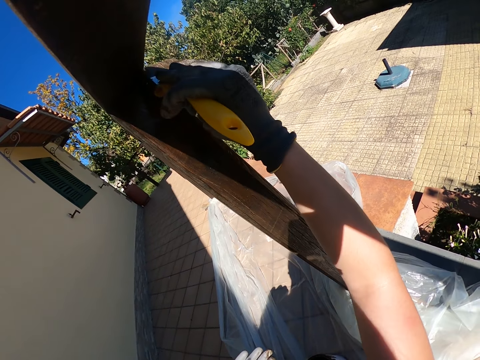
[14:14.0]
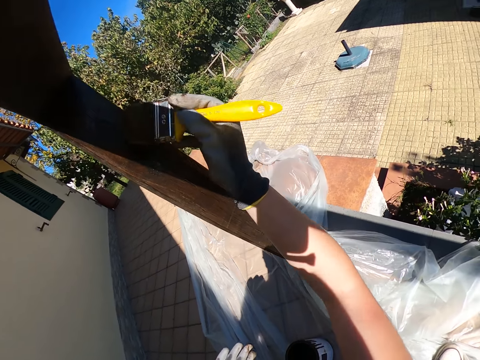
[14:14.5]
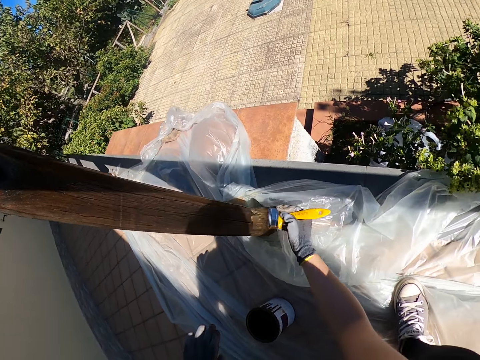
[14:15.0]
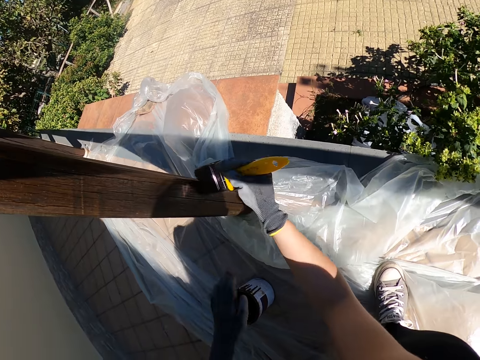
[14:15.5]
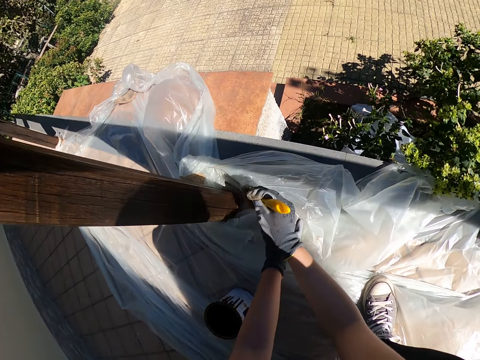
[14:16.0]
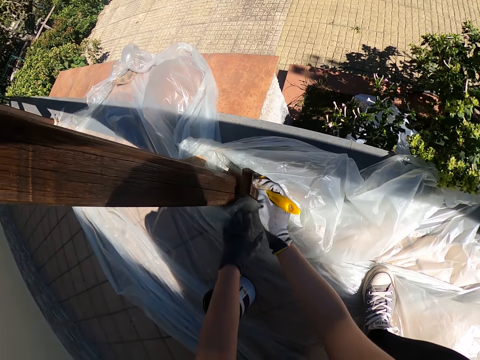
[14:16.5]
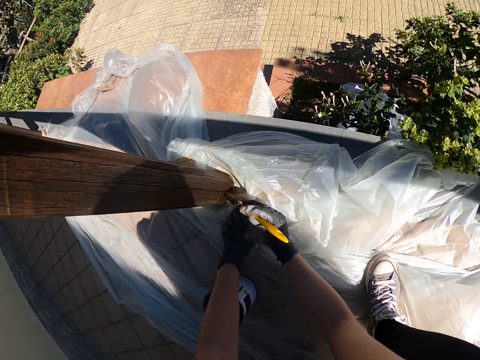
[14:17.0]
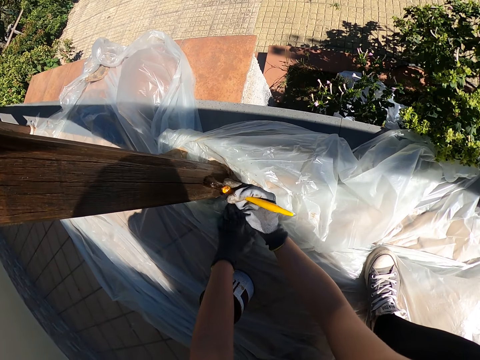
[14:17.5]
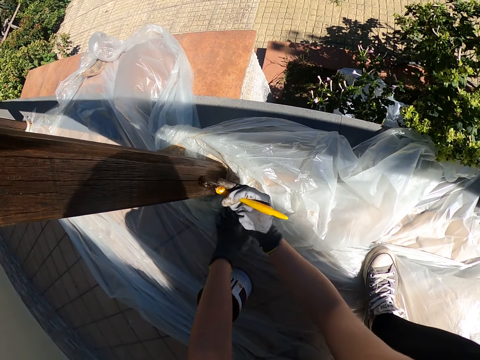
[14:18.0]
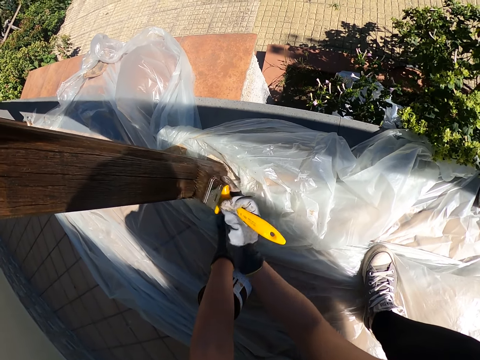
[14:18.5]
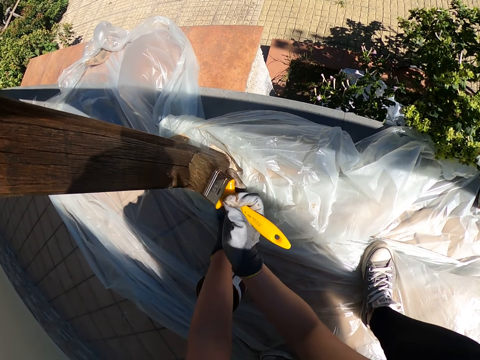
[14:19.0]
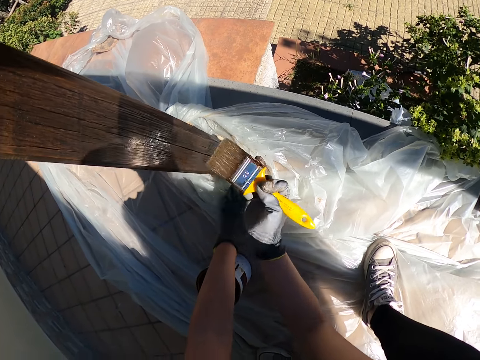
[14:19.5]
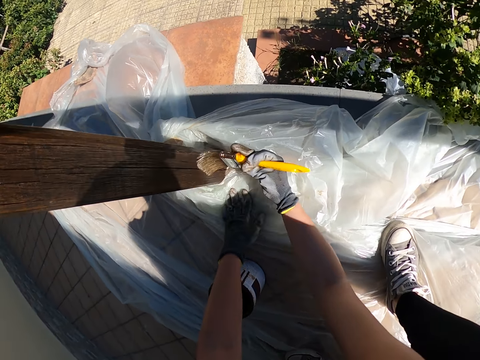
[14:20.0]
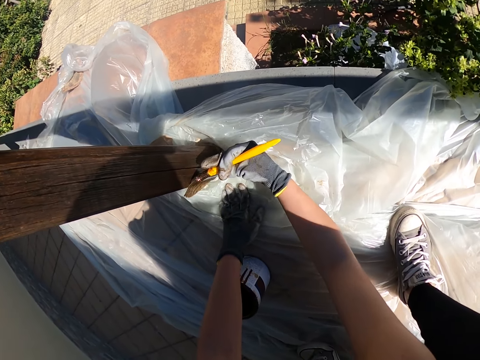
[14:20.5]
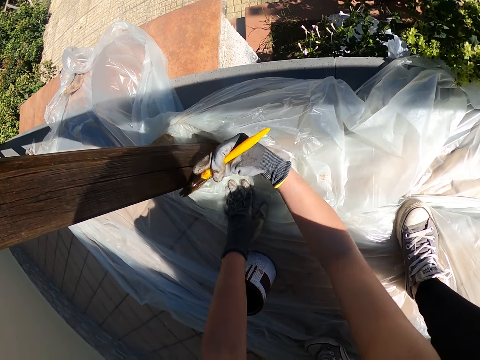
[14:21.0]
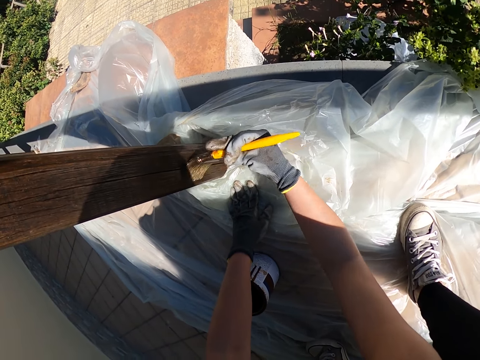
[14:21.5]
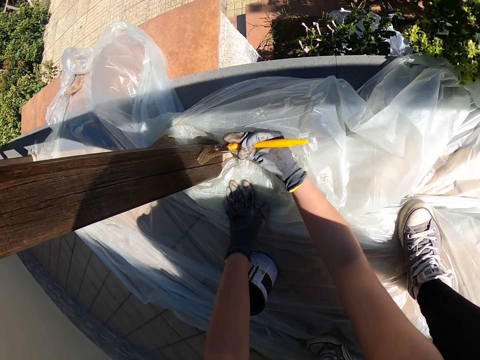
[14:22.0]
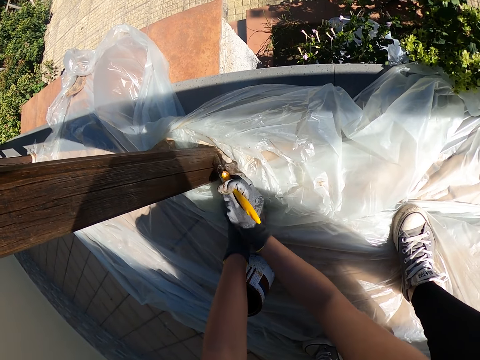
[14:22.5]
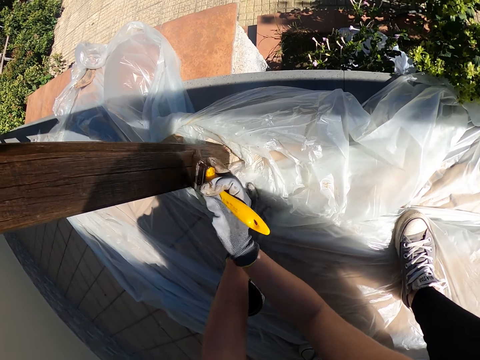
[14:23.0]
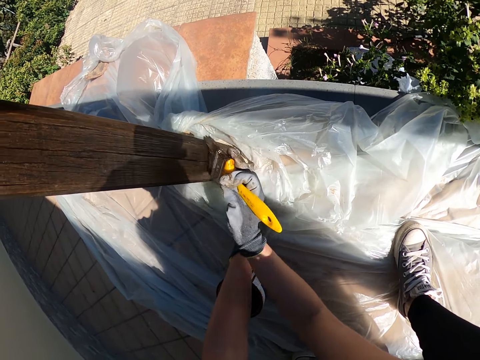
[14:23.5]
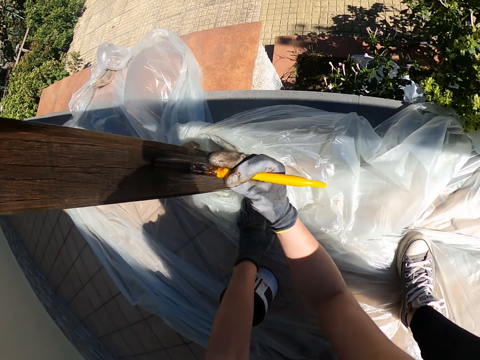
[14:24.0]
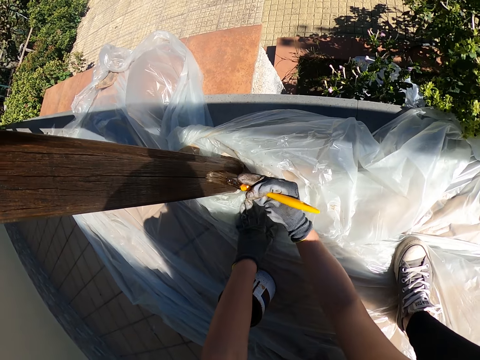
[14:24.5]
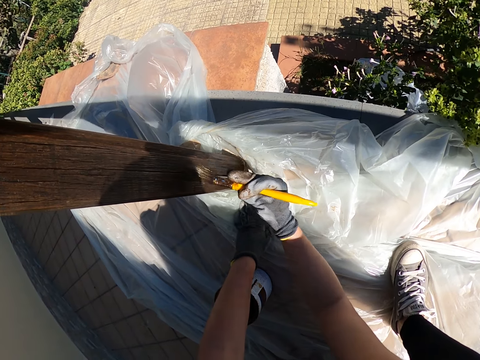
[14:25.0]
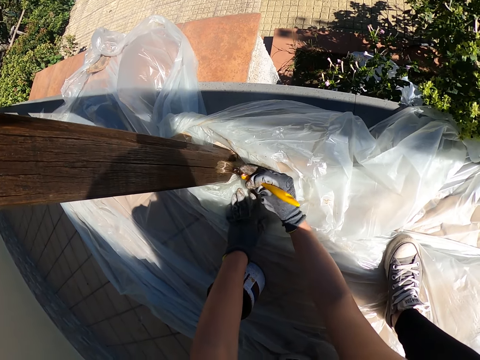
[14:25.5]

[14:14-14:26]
The camera wearer uses his left hand to hold down the nylon on the floor. He removes his left hand from the nylon on the floor. He uses his left hand to hold down the nylon on the floor again.

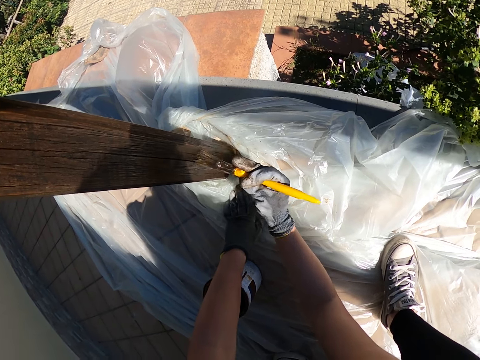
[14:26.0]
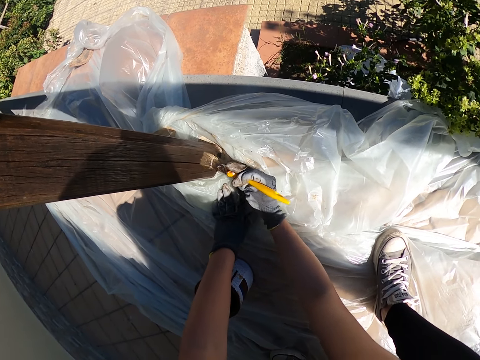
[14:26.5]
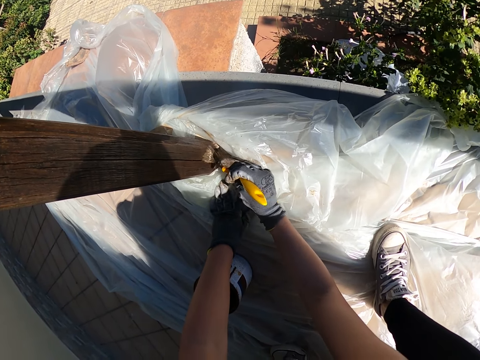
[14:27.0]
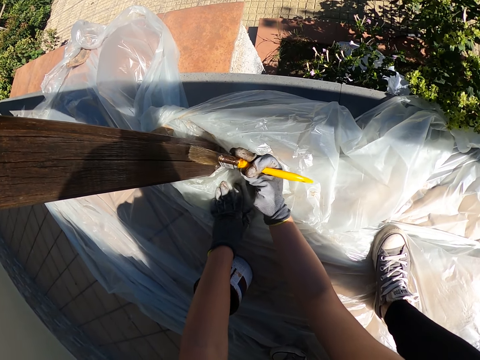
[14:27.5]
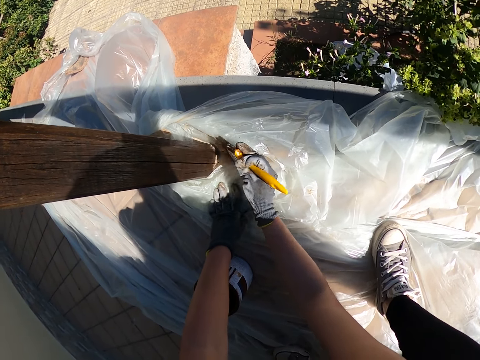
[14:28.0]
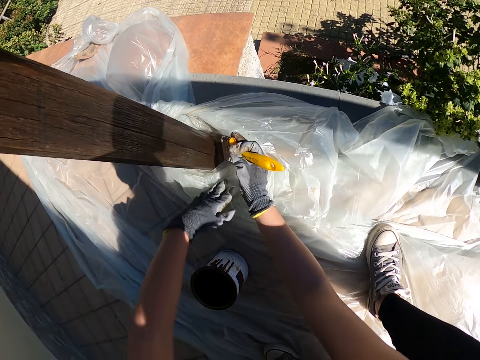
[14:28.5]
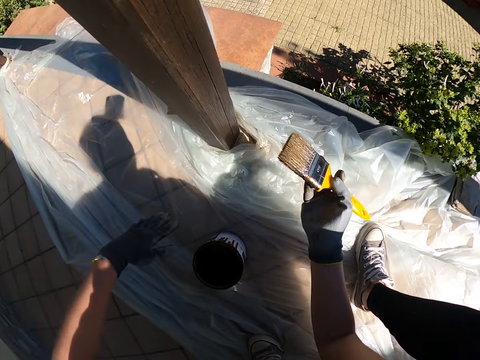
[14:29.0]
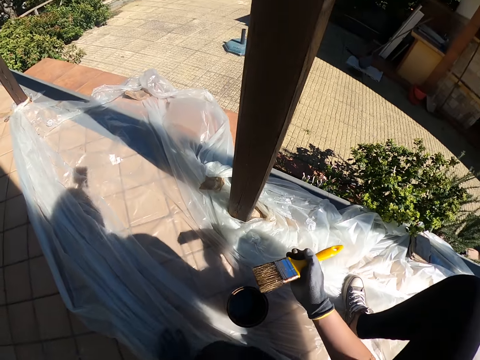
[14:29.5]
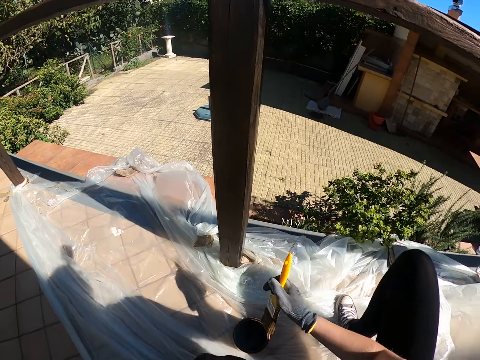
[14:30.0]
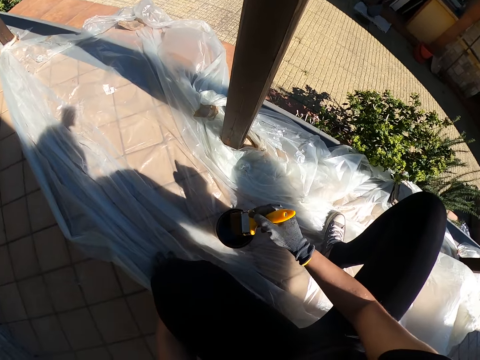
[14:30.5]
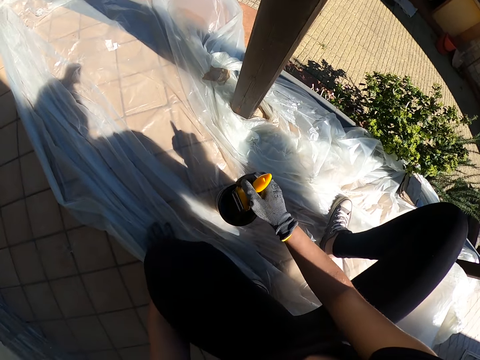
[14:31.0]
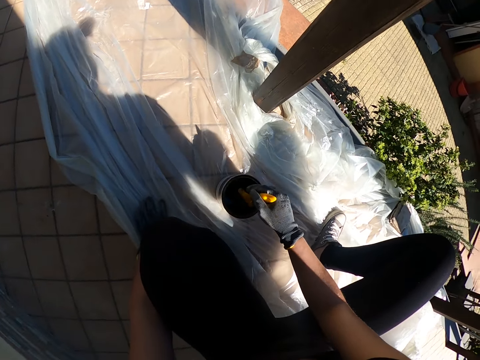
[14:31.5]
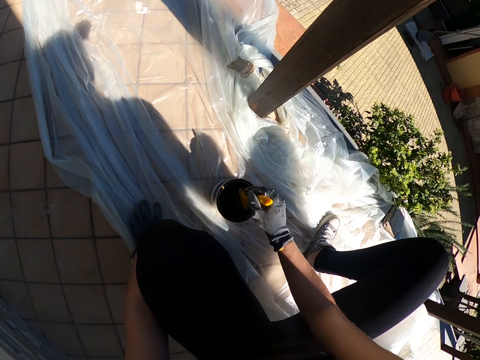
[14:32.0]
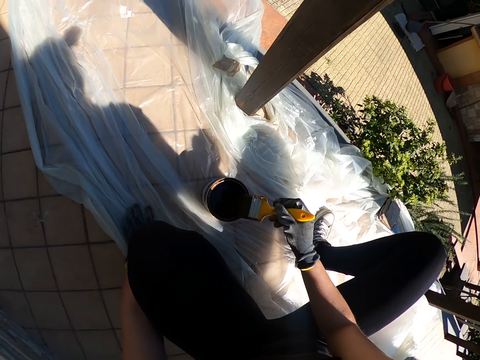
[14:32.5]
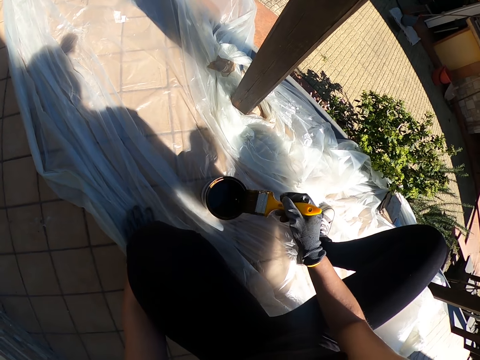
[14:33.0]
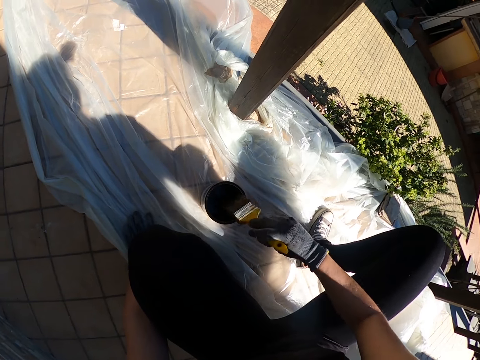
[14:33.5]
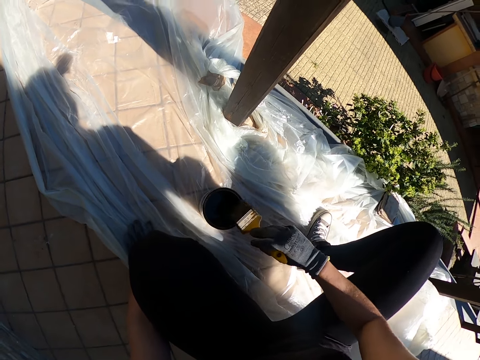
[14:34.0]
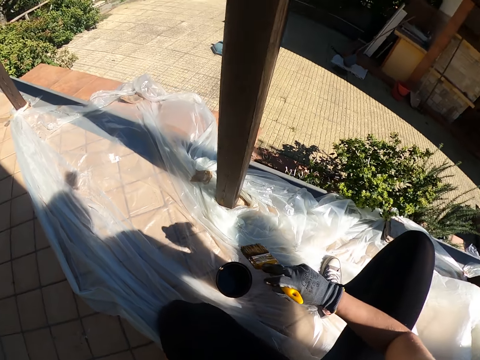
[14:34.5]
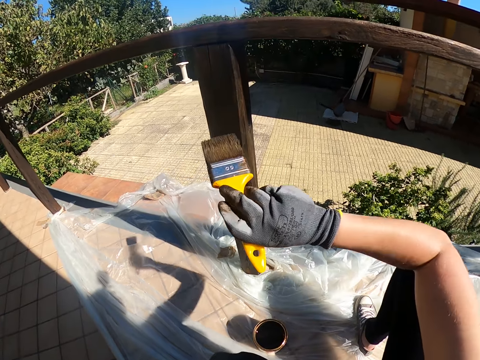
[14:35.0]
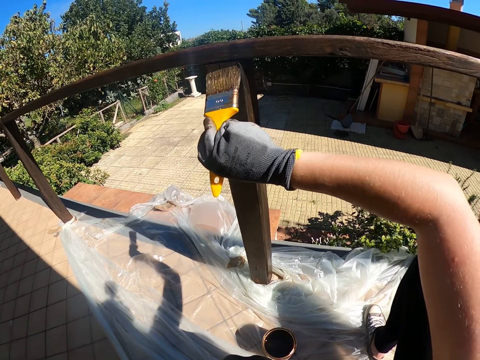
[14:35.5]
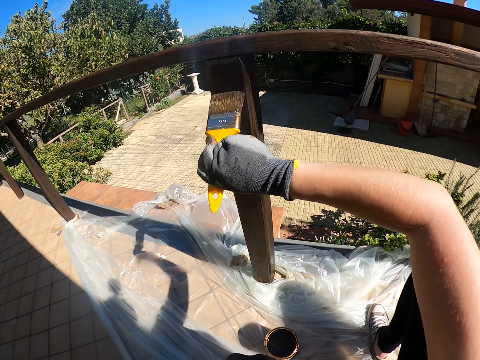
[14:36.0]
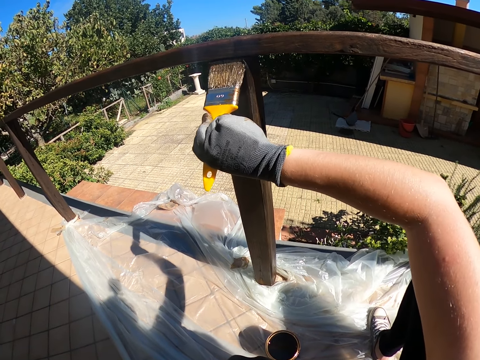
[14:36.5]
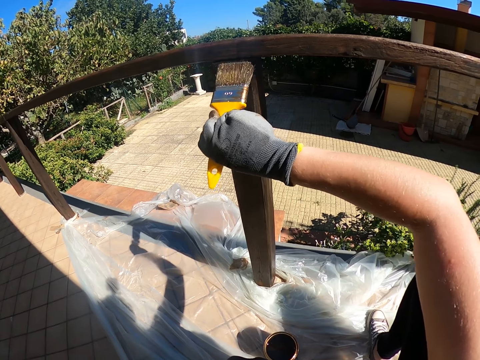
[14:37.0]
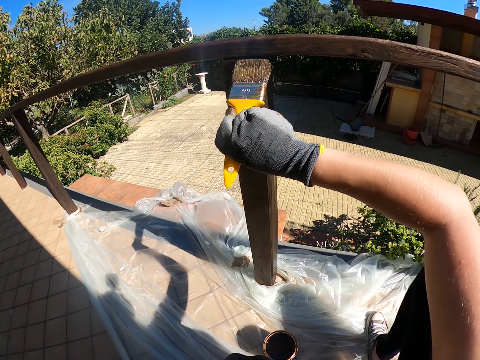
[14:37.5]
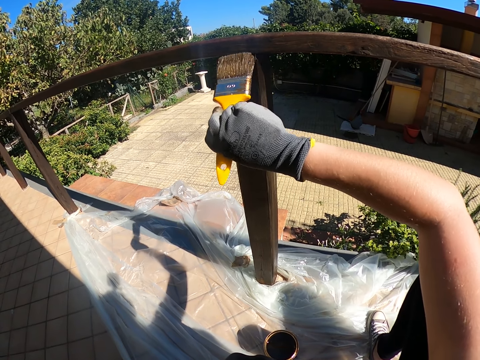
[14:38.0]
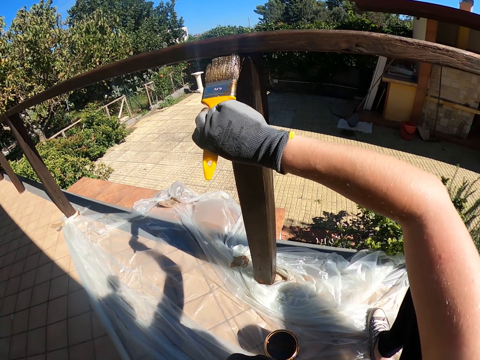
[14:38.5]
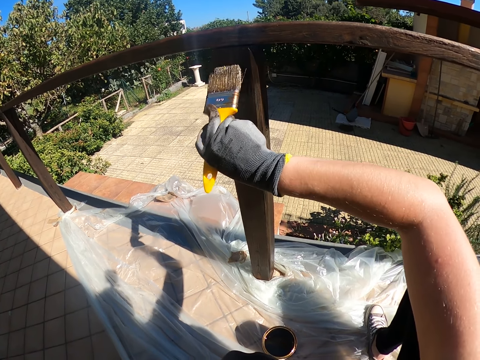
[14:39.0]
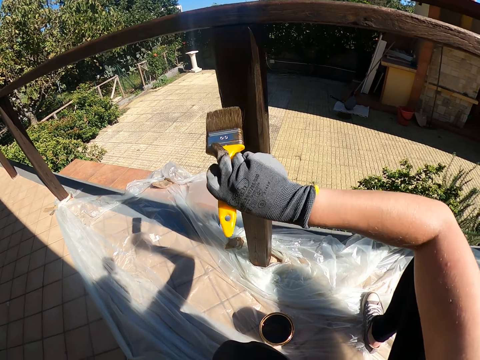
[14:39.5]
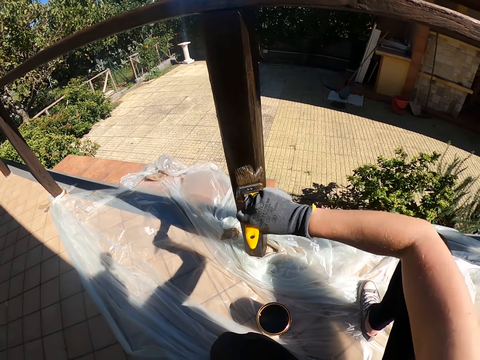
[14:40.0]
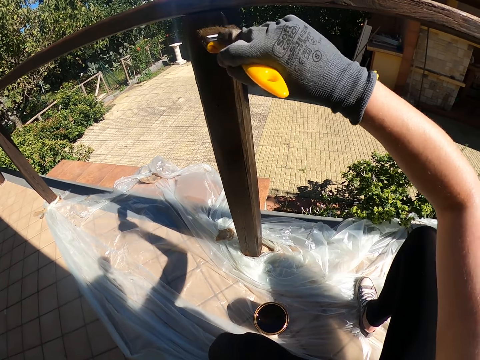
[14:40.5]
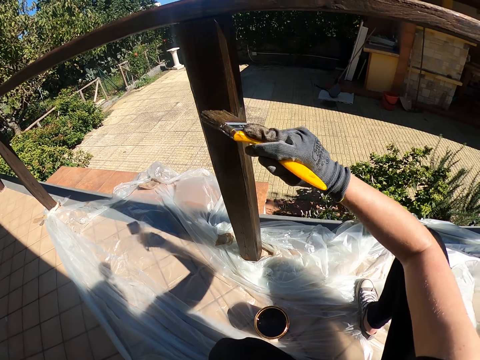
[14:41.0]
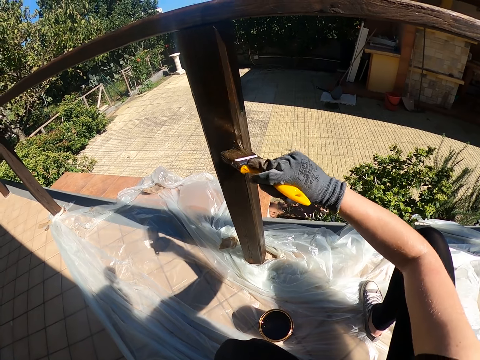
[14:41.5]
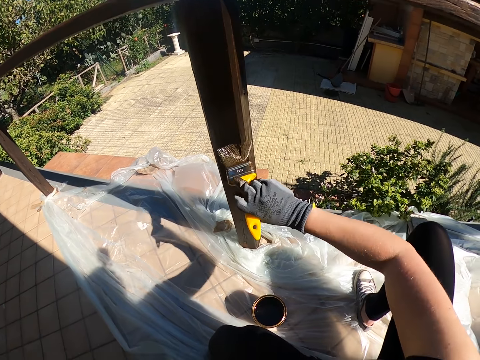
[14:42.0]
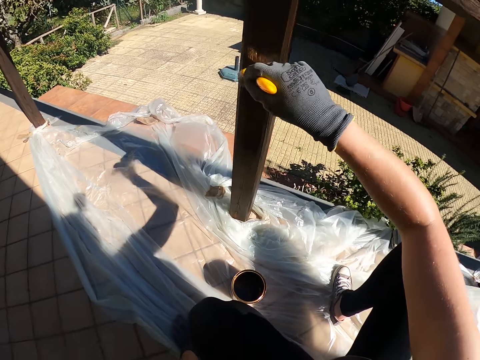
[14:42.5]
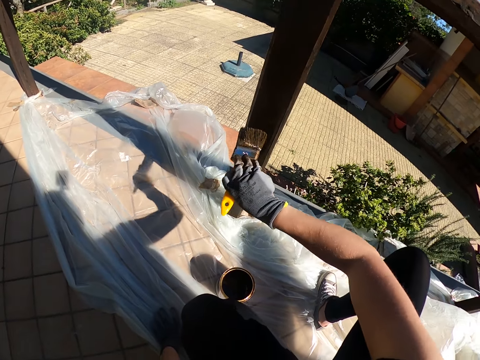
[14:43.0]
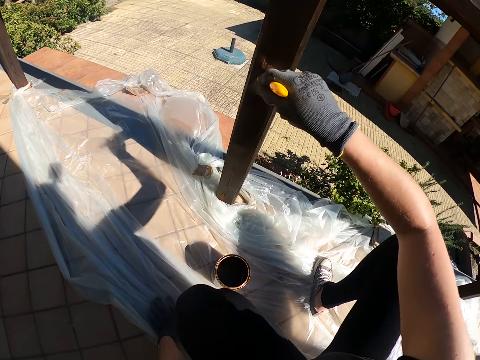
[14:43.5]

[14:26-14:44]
The camera wearer stops painting. He removes his left hand from the nylon on the floor. He dips the painting brush into the paint on the floor, removes the brush from inside the paint, and rubs the brush on the edge of the paint tin. He continues painting the wood.
